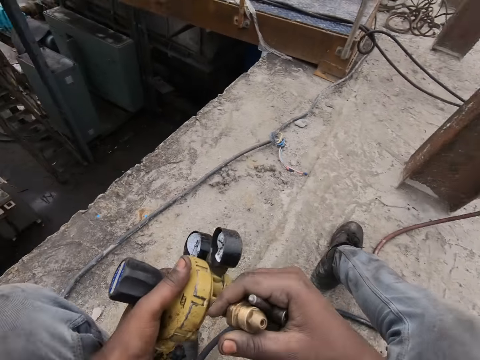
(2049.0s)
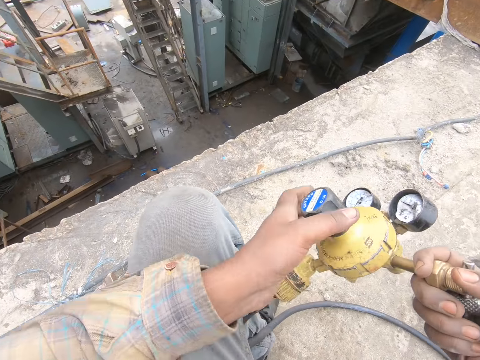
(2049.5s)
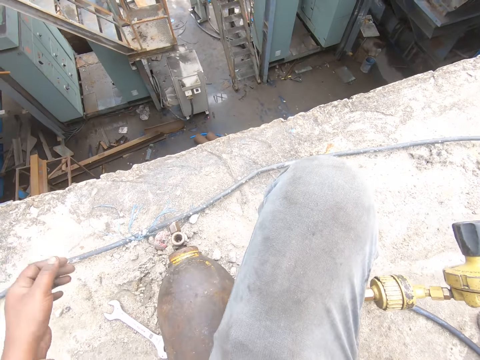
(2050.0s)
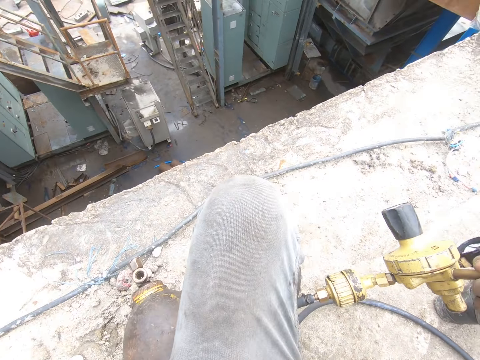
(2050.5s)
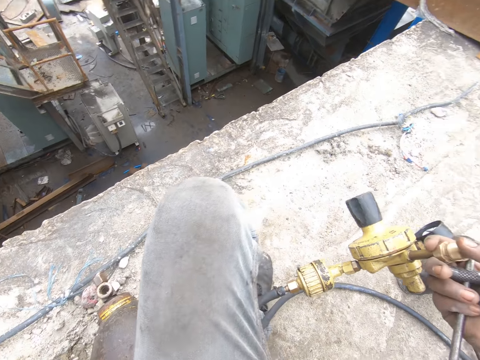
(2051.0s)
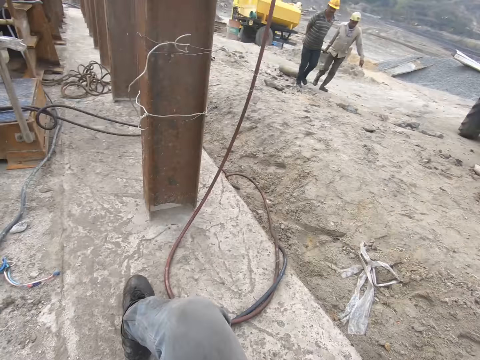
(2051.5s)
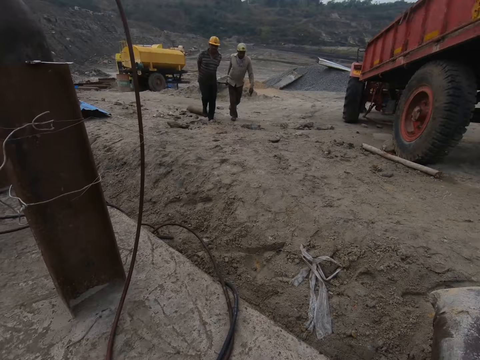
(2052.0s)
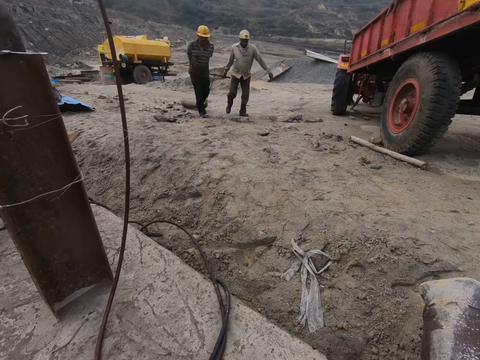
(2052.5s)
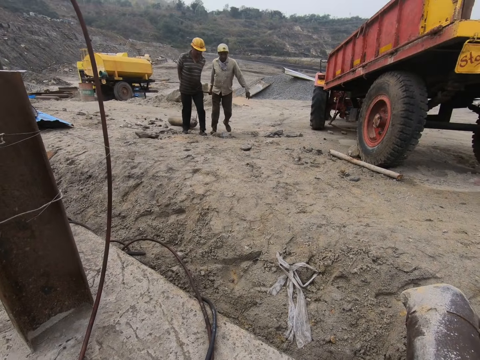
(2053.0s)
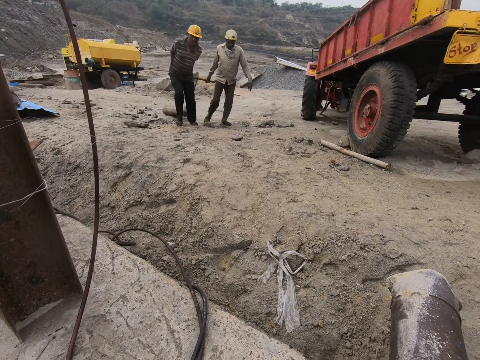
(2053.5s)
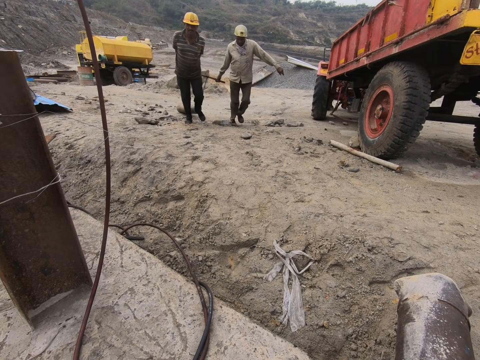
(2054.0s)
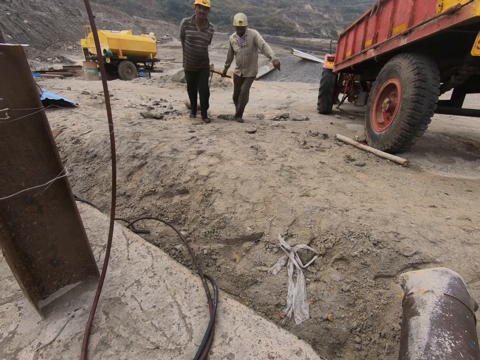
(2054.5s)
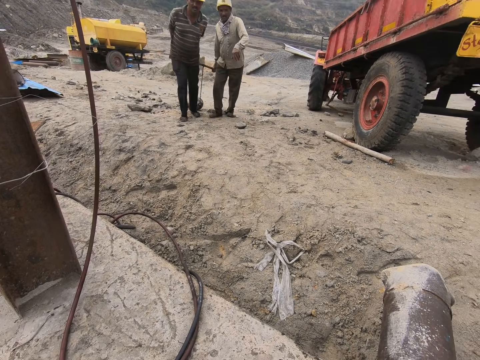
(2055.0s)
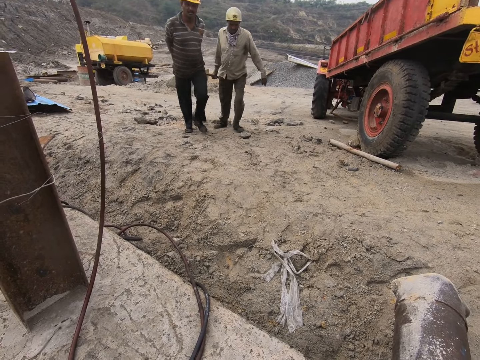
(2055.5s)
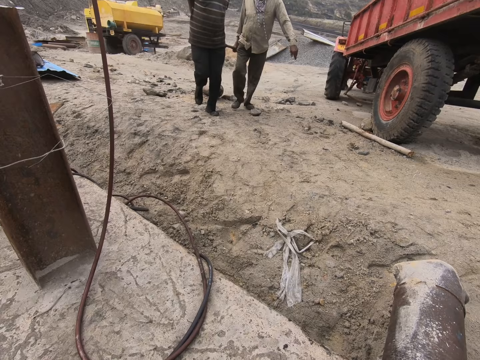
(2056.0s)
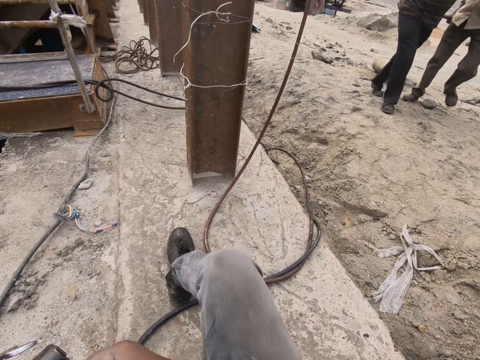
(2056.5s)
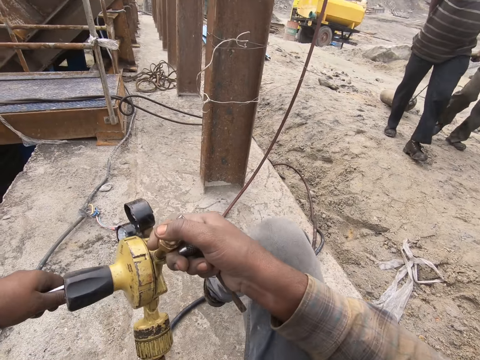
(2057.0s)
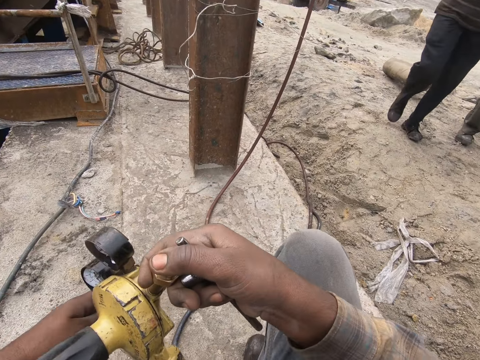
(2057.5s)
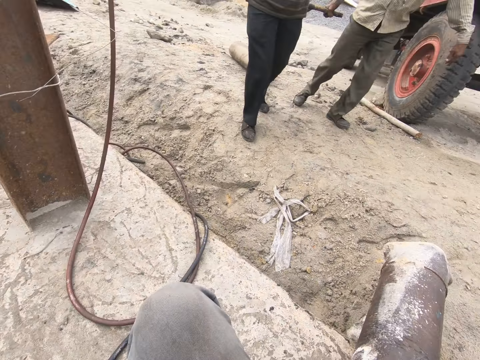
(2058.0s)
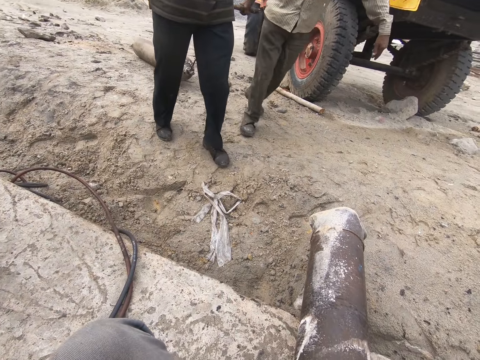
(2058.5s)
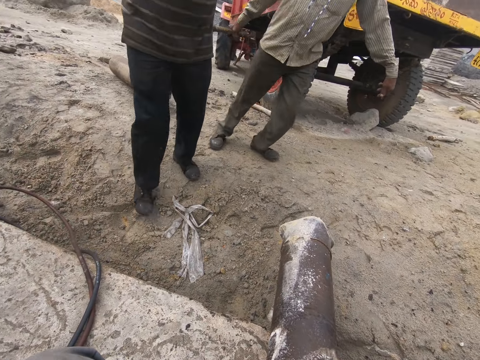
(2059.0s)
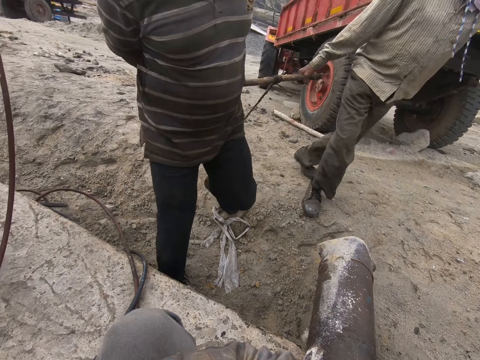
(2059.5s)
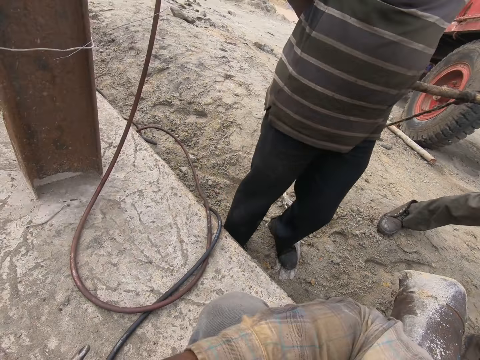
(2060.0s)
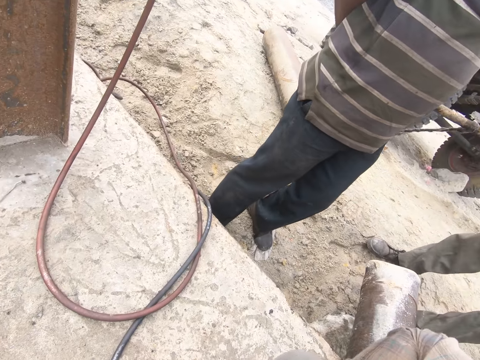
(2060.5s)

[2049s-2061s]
The camera wearer talks to the men. One man drags a gas cylinder. The other man drags a gas cylinder.

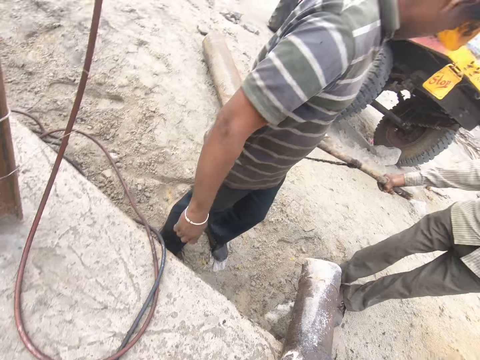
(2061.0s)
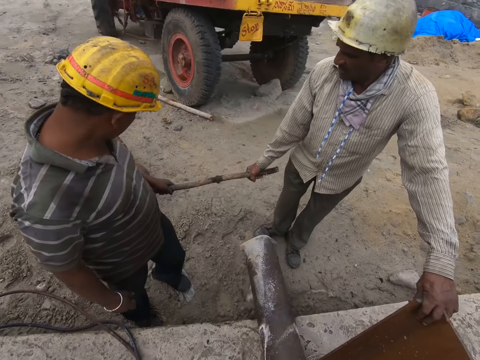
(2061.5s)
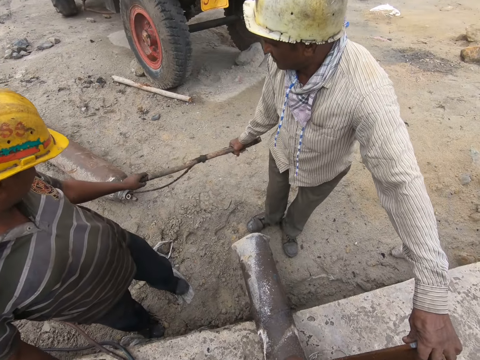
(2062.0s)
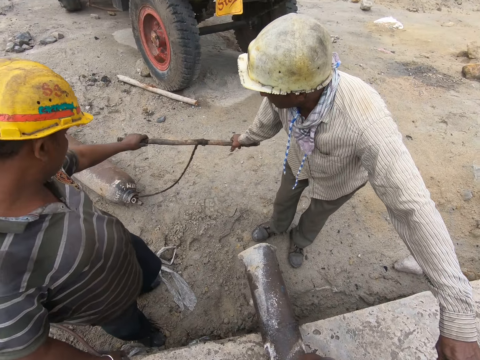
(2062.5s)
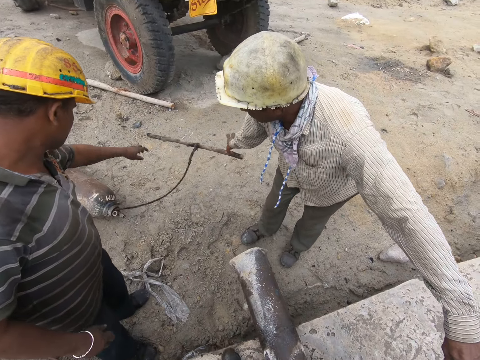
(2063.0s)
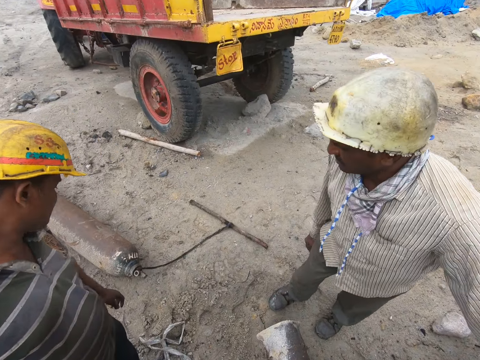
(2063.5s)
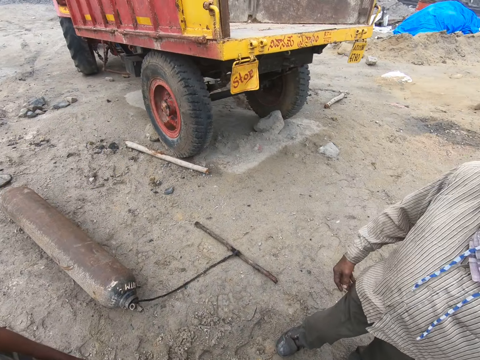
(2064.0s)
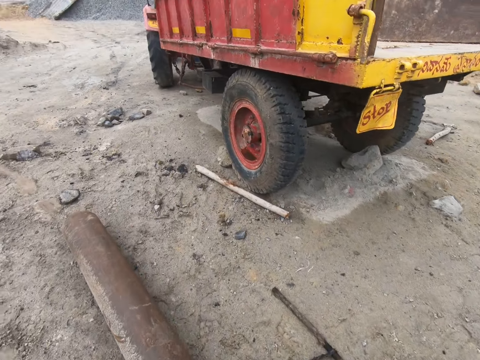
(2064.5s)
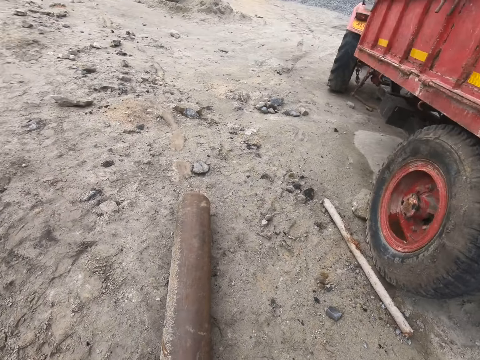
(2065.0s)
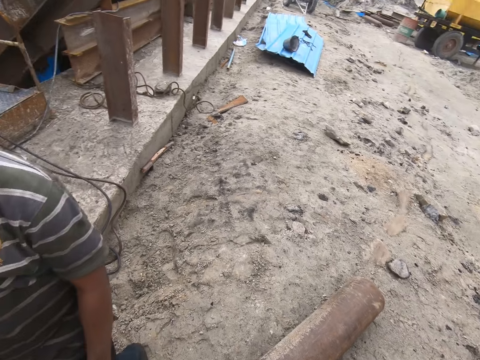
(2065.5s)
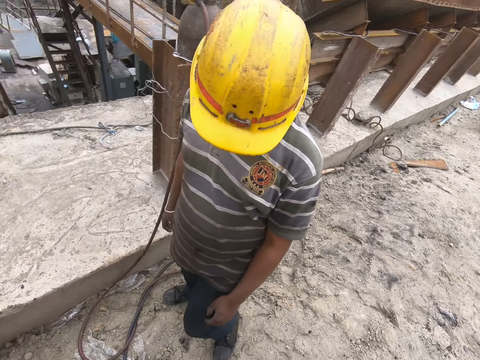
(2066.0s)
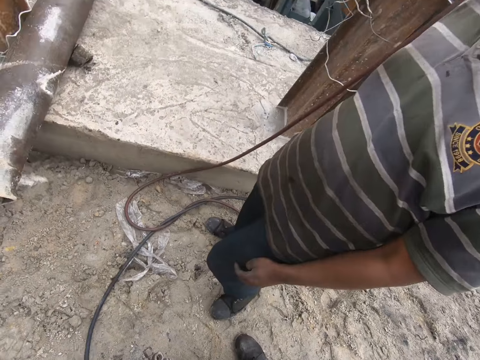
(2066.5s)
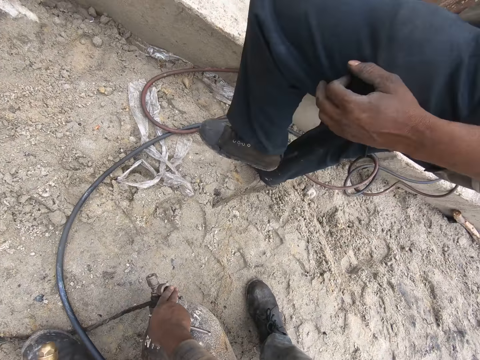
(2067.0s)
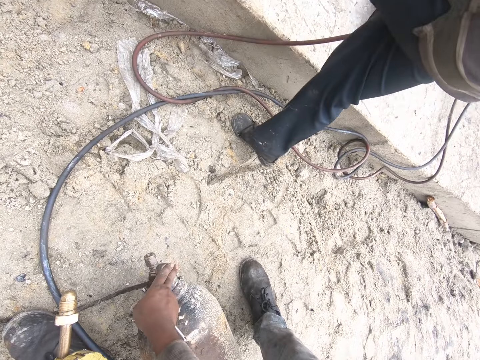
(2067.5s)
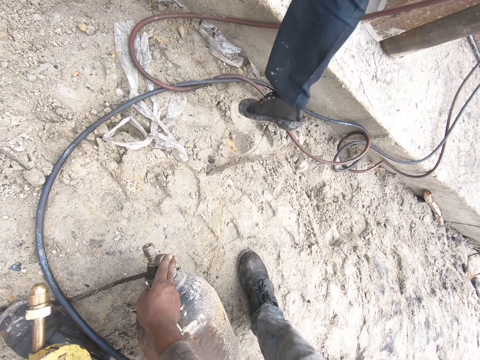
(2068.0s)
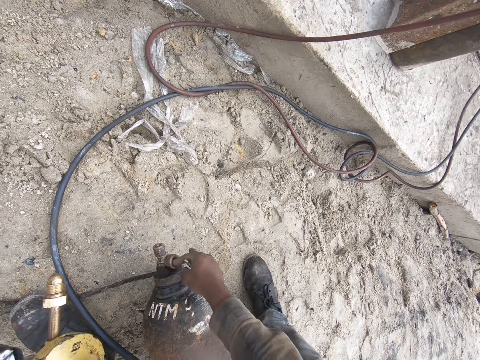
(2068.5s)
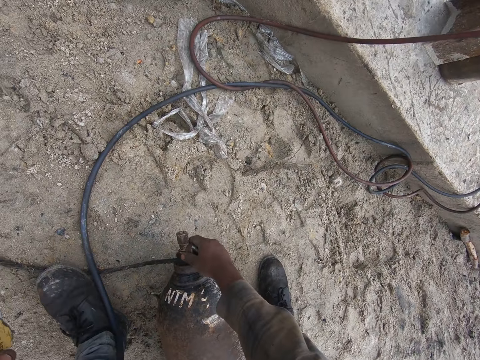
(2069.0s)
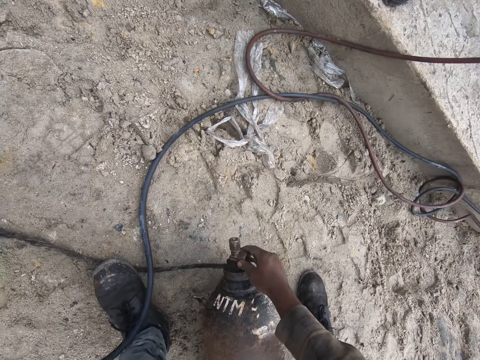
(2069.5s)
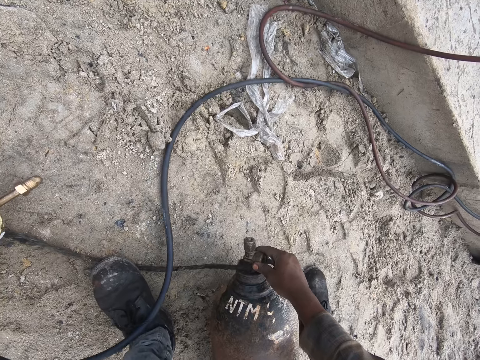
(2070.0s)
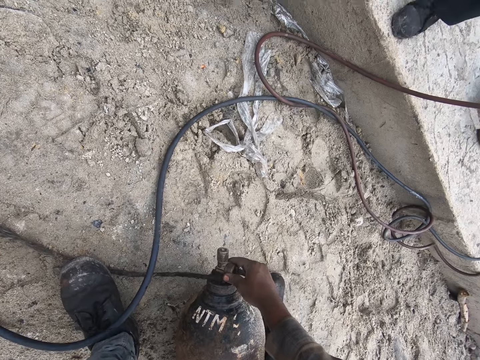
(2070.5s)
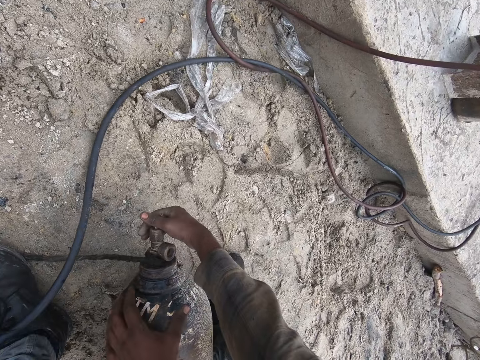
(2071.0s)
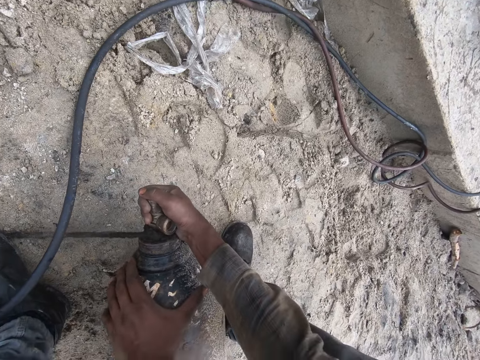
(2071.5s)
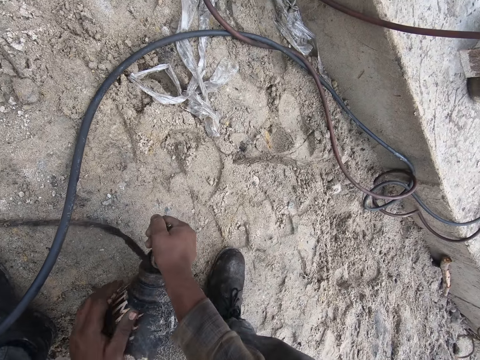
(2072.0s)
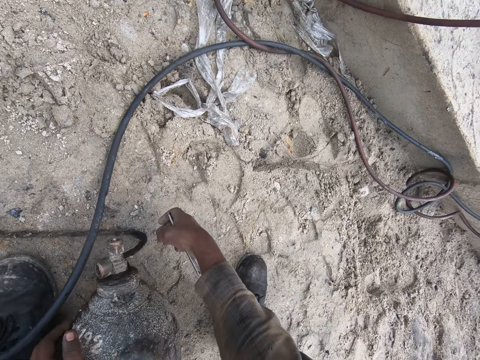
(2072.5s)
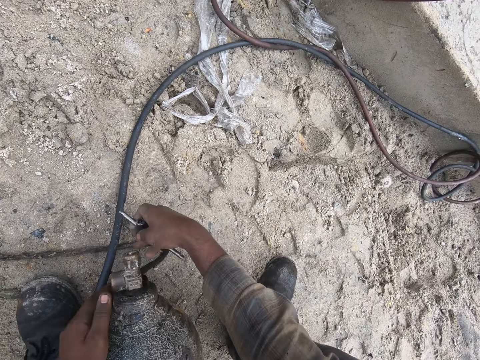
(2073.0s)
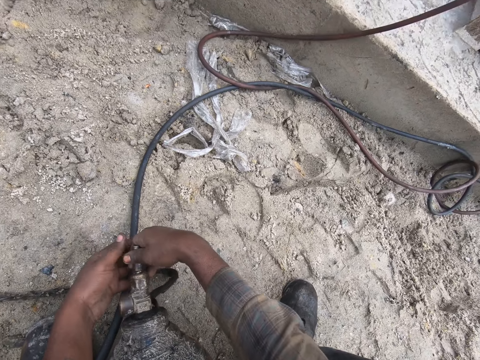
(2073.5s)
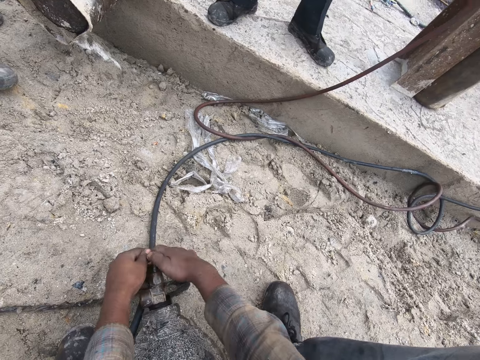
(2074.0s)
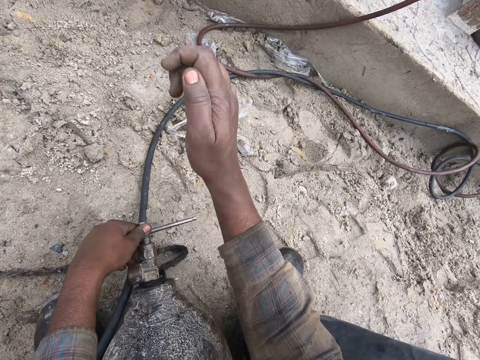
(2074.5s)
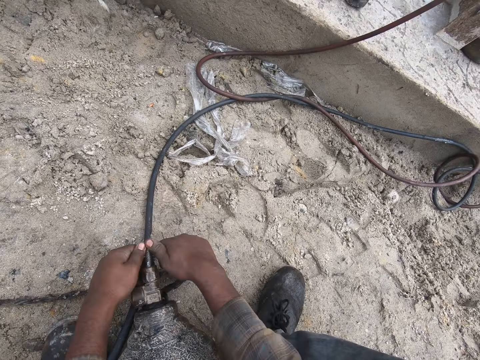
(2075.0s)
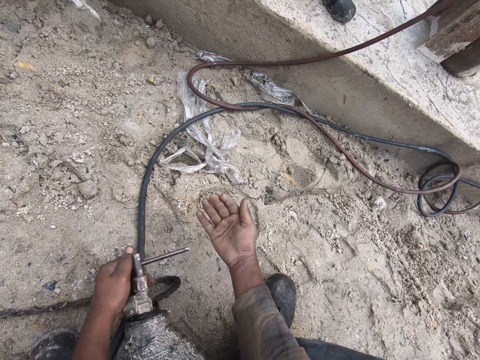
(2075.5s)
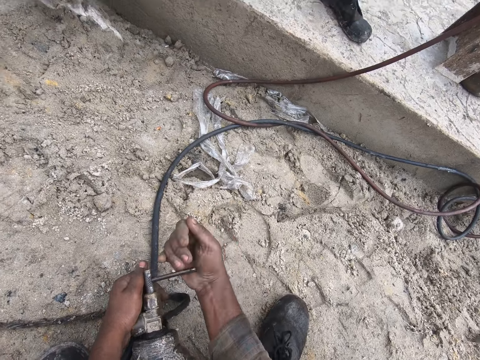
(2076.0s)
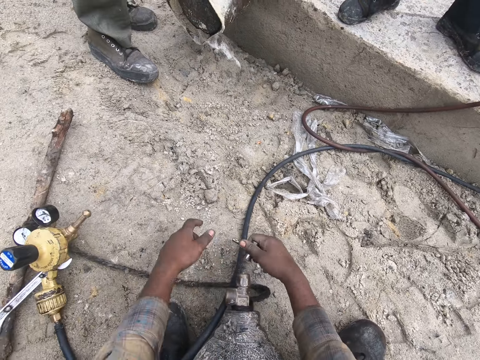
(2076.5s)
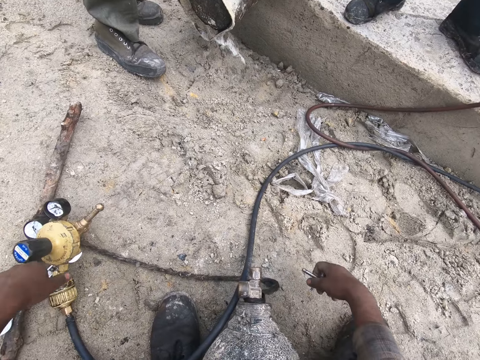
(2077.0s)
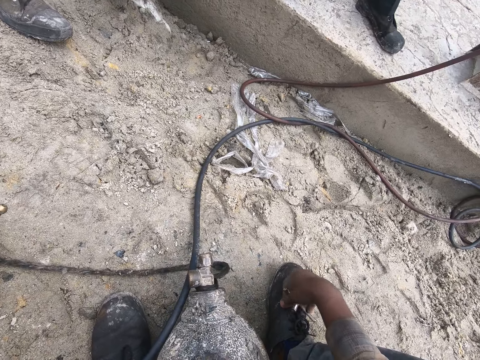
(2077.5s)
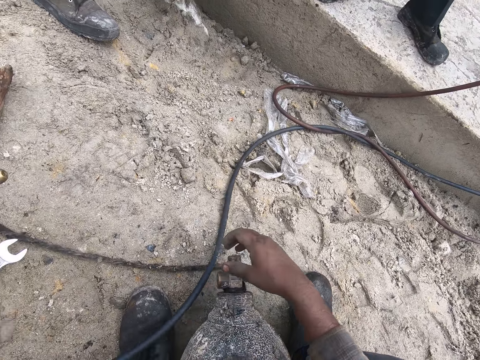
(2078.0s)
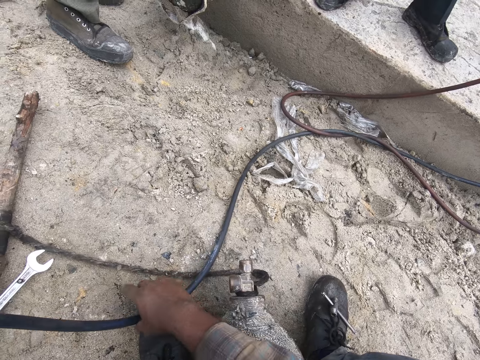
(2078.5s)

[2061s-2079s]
A man drops a stick down. The camera wearer looks around. They look at the gas cylinder. They adjust the gas cylinder. They open the bolt. They close the oxygen pipes.
